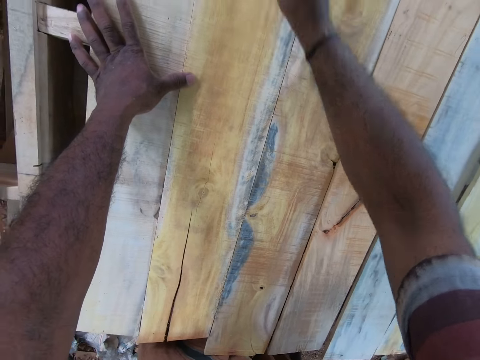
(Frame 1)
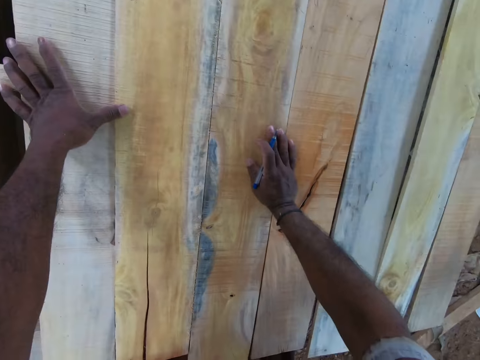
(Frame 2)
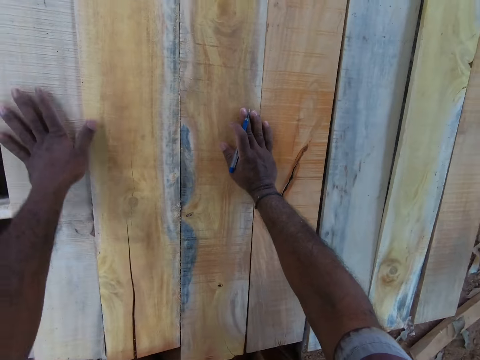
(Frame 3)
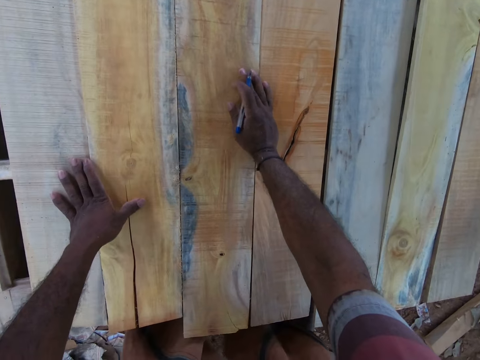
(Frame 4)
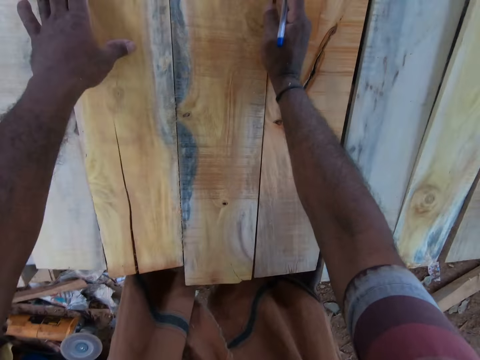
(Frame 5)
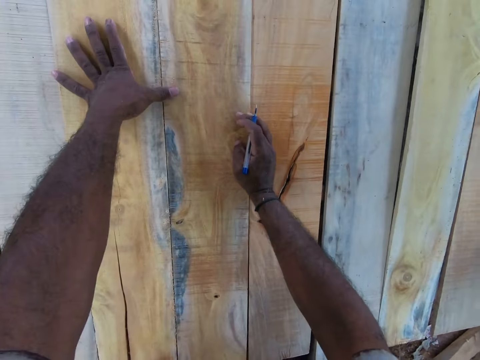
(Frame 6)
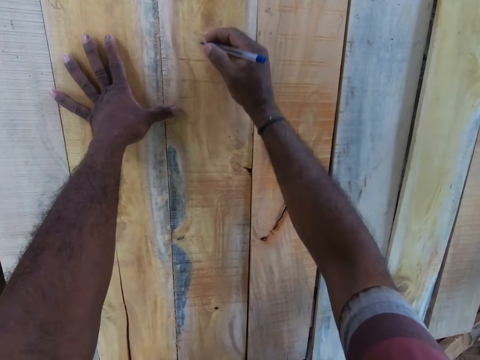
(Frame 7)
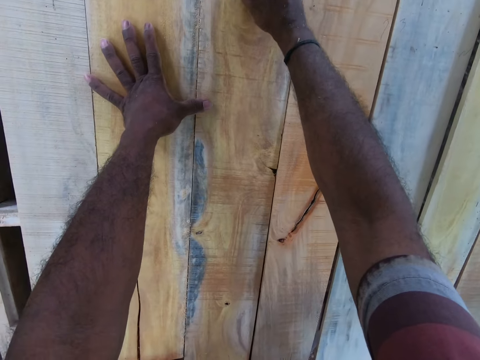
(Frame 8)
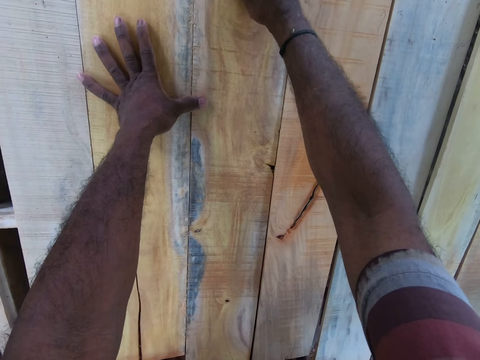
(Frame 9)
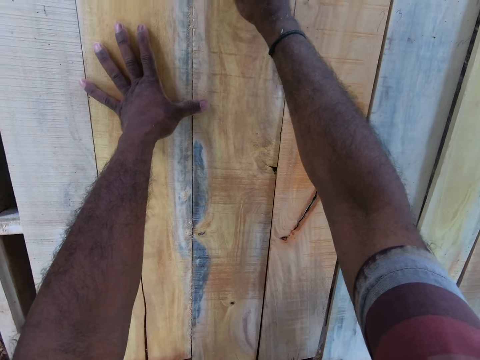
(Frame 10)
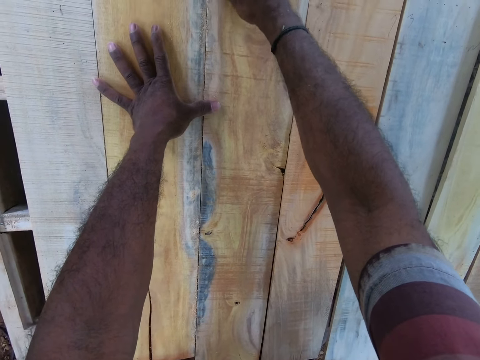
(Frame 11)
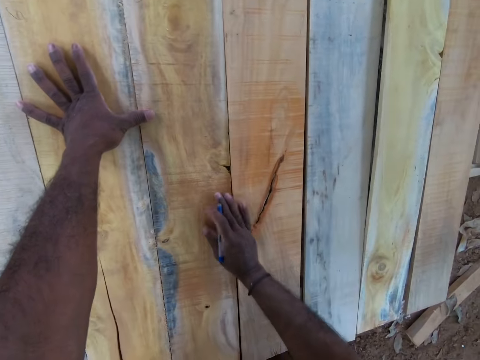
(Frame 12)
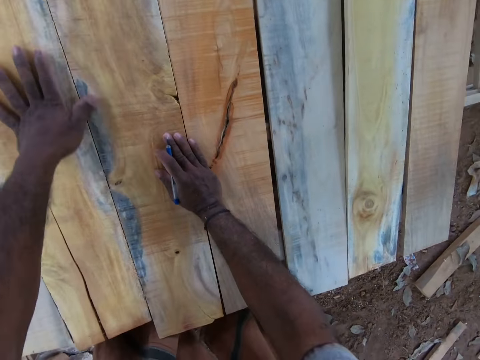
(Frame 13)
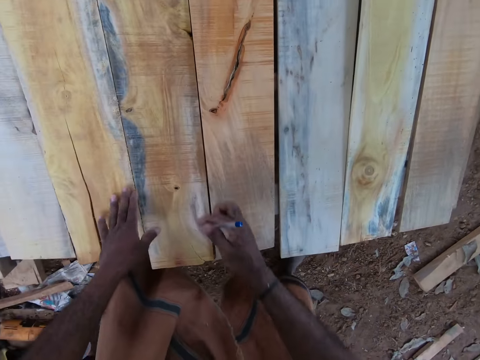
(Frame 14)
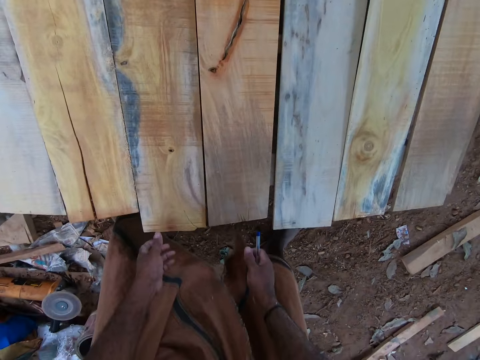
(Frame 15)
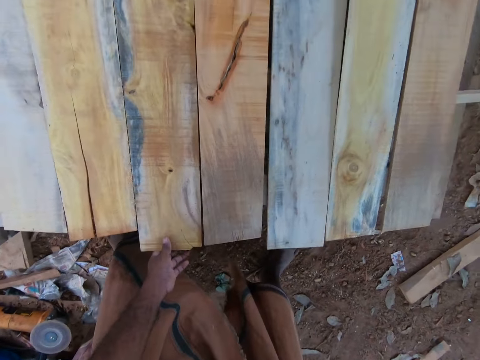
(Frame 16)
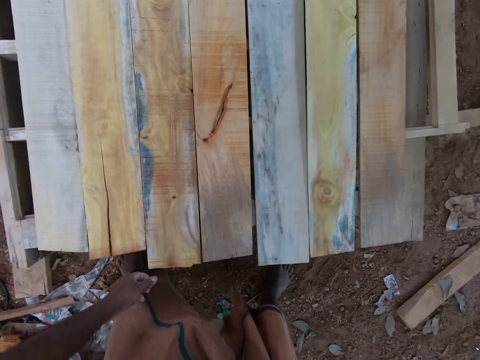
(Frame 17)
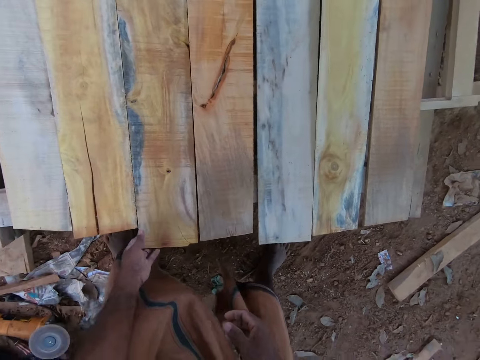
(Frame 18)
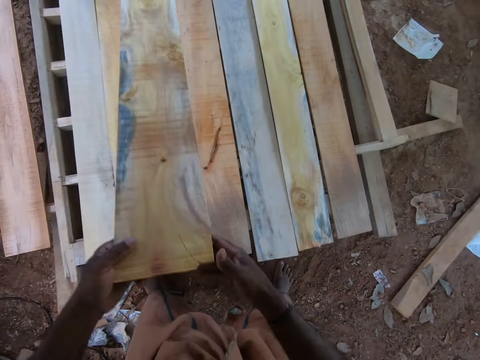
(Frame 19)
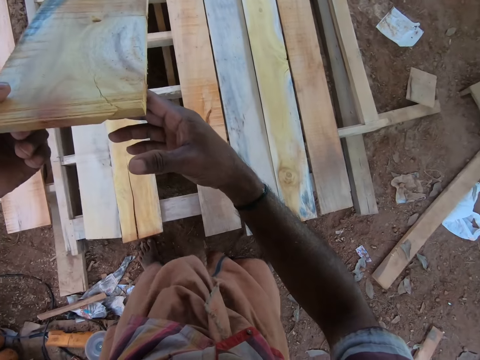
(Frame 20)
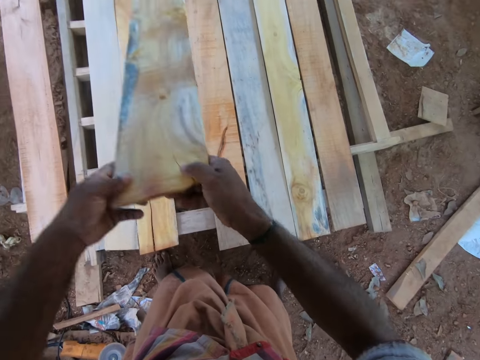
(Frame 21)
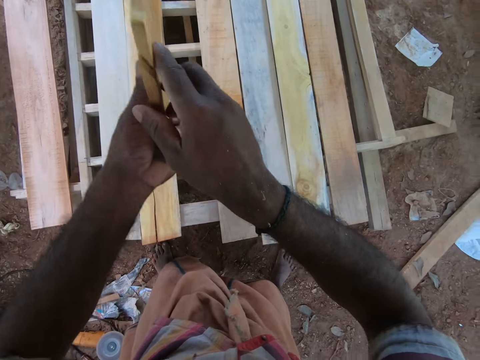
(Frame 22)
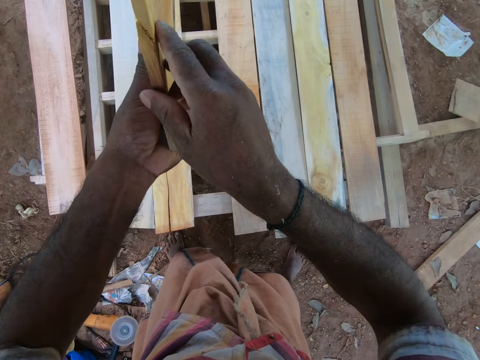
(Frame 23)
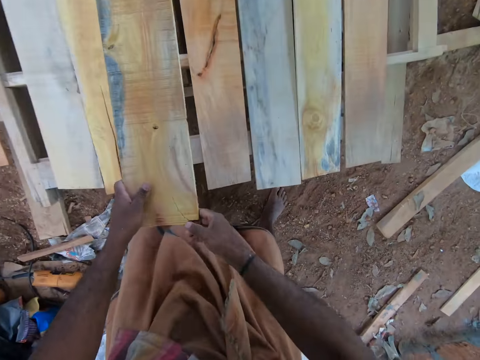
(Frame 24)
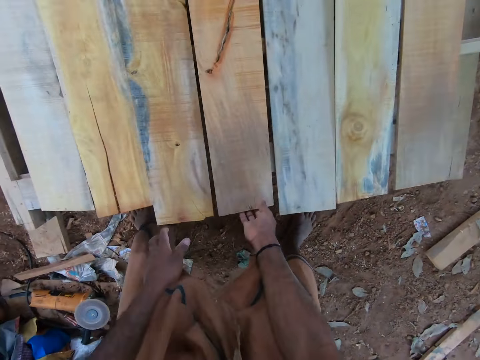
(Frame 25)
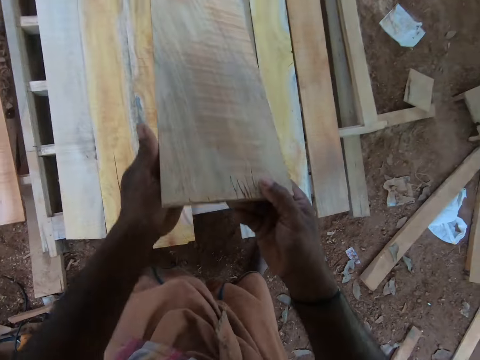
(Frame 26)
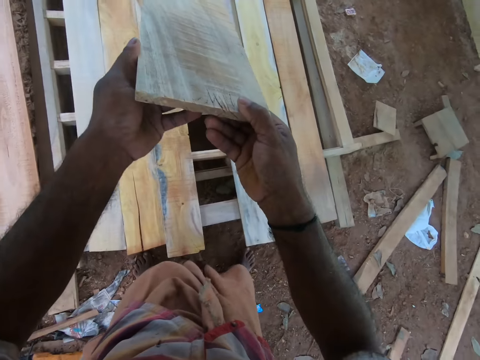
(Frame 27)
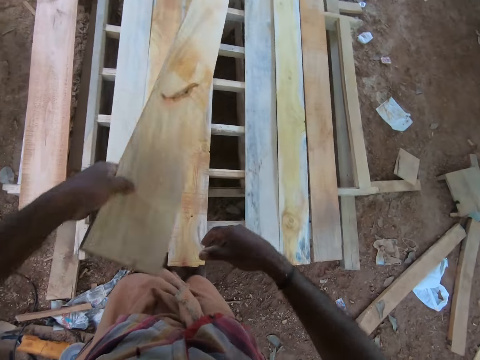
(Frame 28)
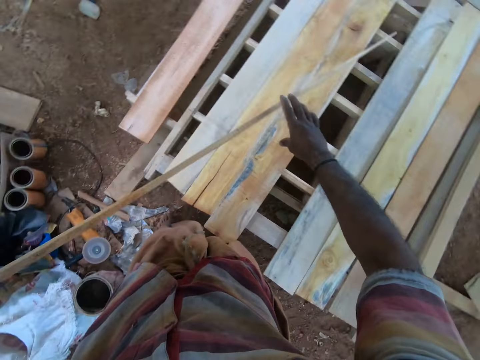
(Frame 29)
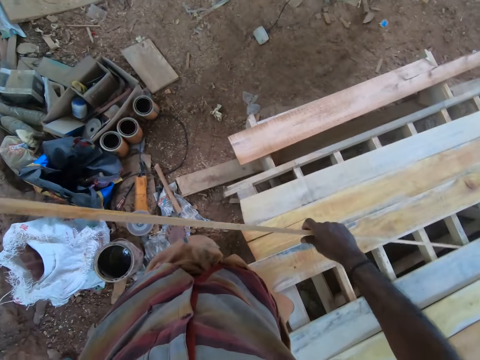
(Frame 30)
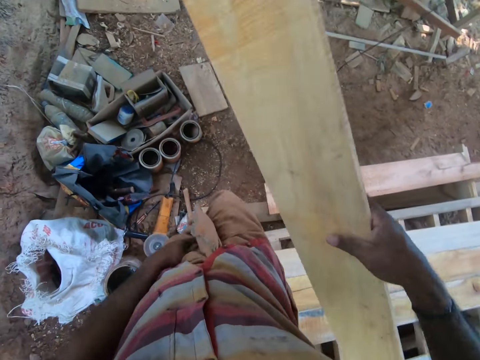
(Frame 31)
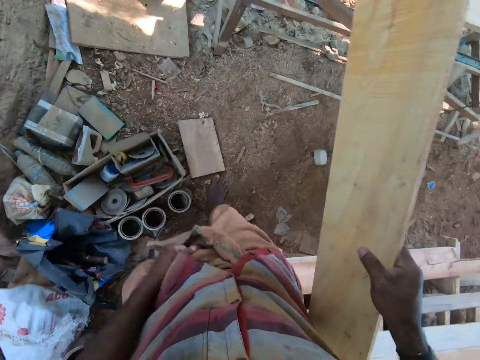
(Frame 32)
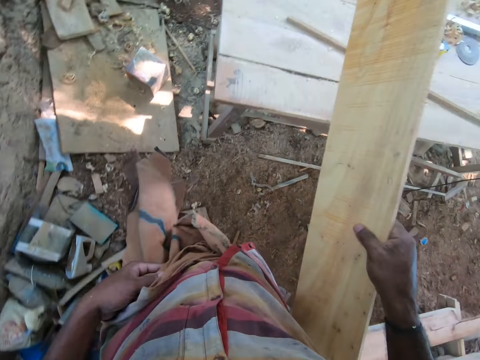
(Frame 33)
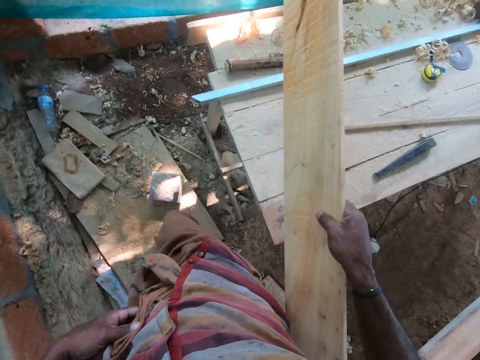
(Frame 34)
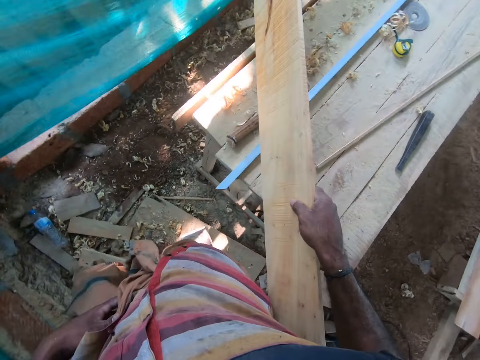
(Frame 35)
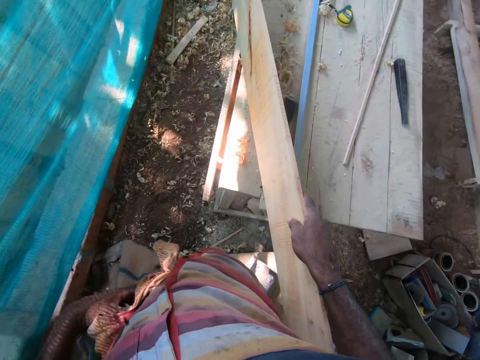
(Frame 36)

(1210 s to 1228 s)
The camera wearer places his right hand on the plywood on the workbench. He moves his left hand on the plywood on the workbench. He marks the plywood on the workbench with the pen in his right hand. He places his right hand on the plywood on the workbench. He lifts an end of the plywood from the workbench with his left hand. He adjusts a wood on the stand. He holds the plywood with his hands. He flips the plywood in his hands. He removes his right hand from the plywood on the workbench. He drops the plywood on the workbench with his left hand. He lifts the plywood from the workbench with his right hand. He holds the plywood with his hands. He adjusts the wood on the stand. He removes his right hand from the plywood on the workbench. He holds the plywood with his hands. He removes the wood from the stand. He removes his left hand from the plywood on the workbench. He walks around with the wood.

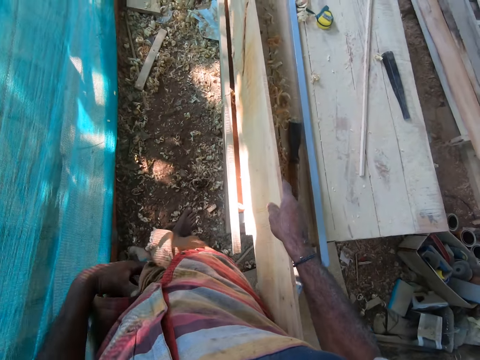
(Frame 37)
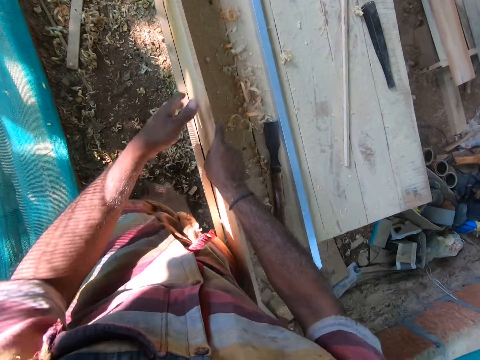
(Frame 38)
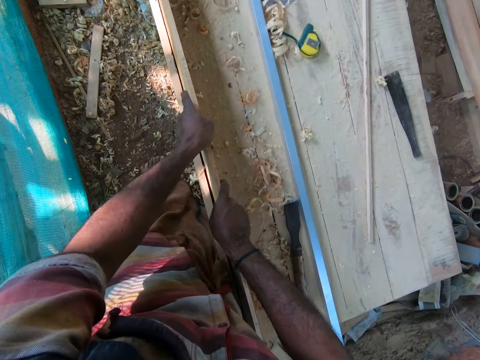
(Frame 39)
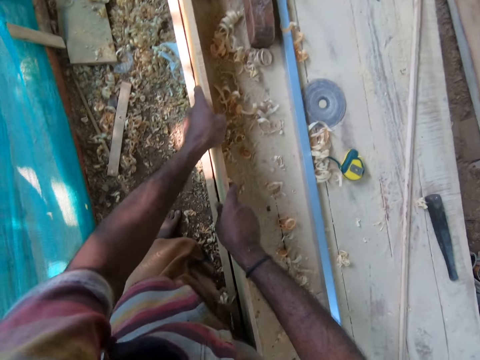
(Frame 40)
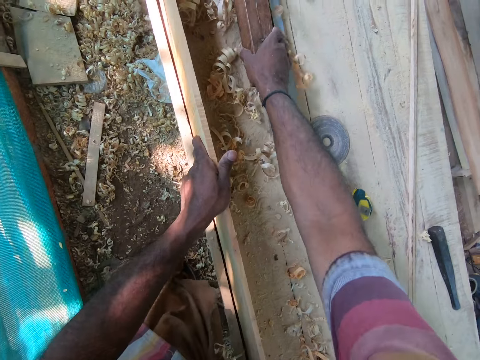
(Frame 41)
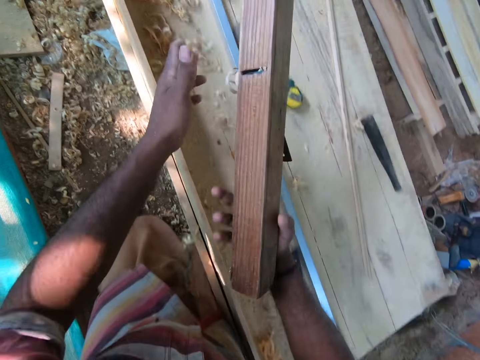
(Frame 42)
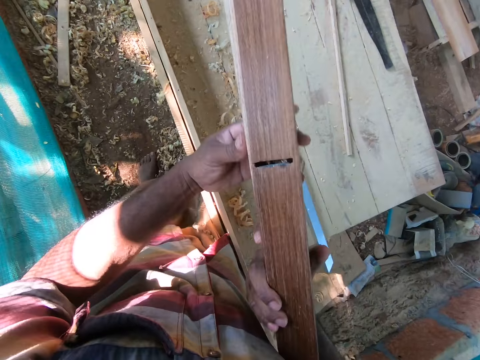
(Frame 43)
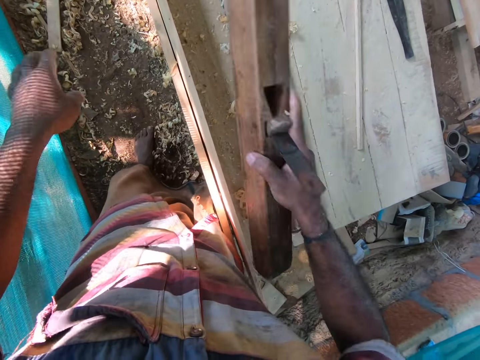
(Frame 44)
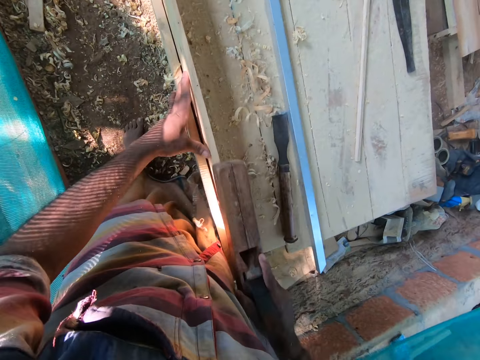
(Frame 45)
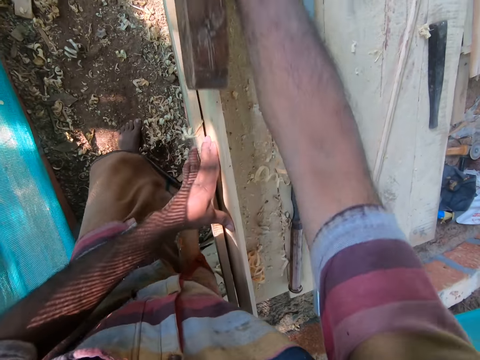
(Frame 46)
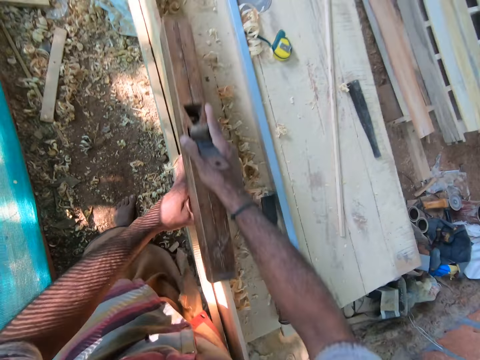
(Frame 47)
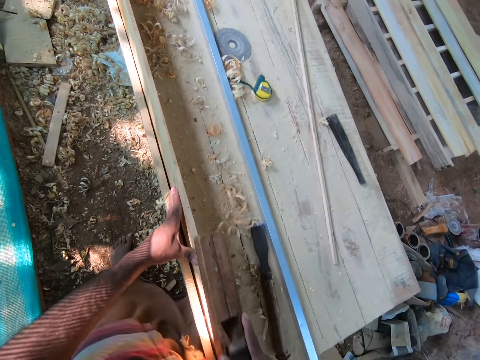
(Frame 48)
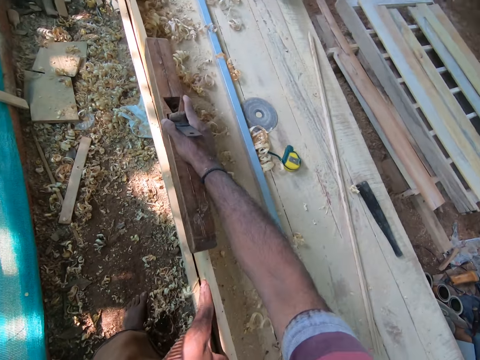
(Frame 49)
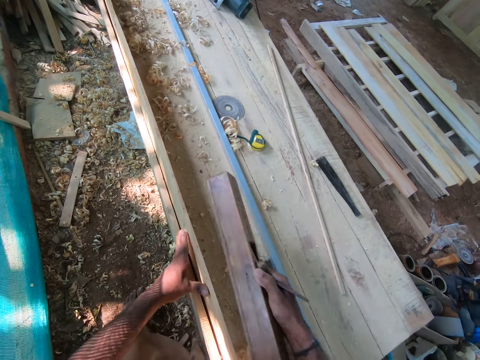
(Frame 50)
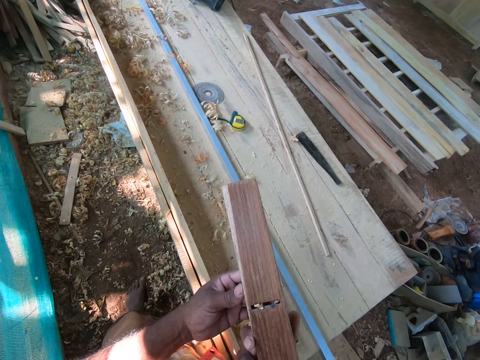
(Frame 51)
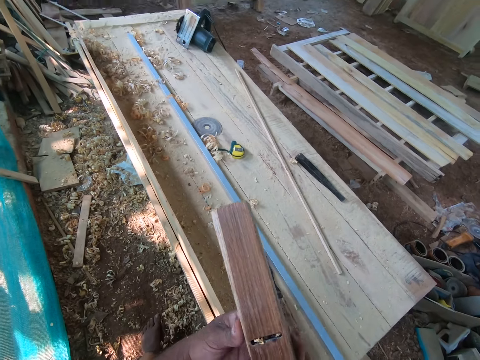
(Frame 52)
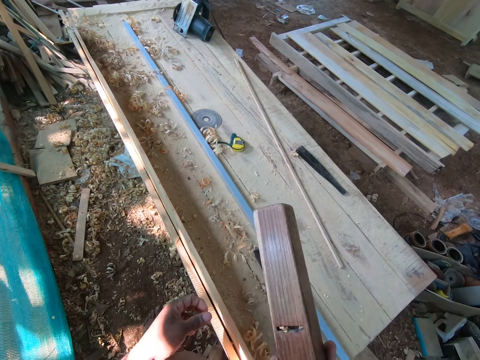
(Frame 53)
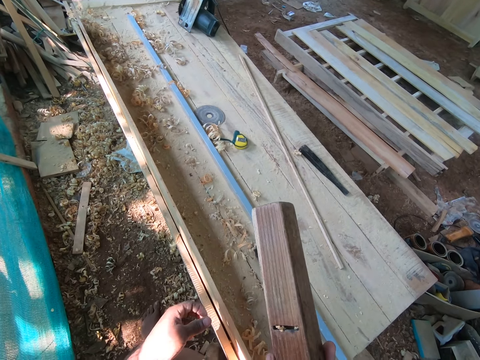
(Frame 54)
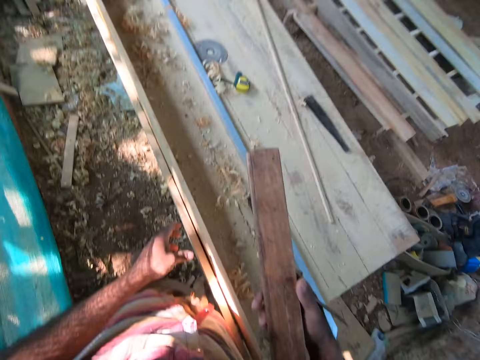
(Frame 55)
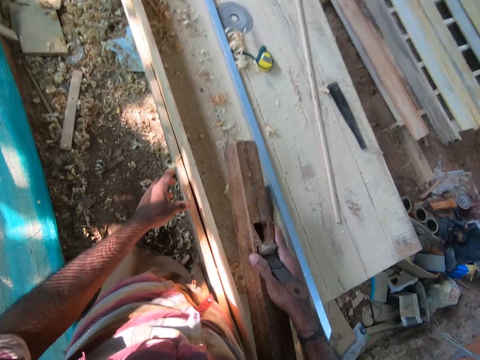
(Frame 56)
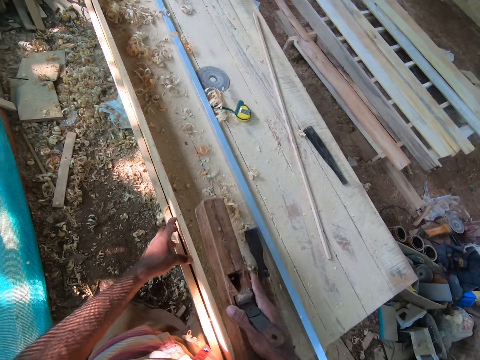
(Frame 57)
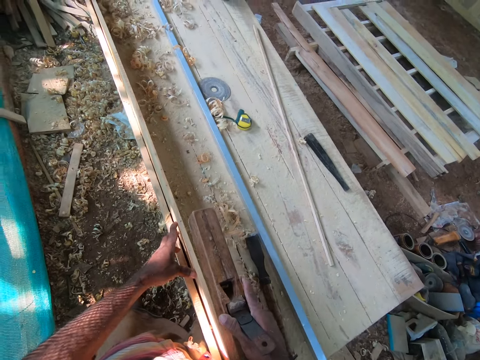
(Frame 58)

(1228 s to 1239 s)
The camera wearer drops the plywood on the workbench with his hands. He slides the plywood on the workbench with his hands. He picks up the wood plane from the workbench with his right hand. He removes debris from the wood plane with his left hand. He holds the plywood on the workbench with his left hand. He shaves the plywood on the workbench with the wood plane in his right hand. He removes his left hand from the plywood on the workbench. He removes debris from the wood plane with his left hand. He looks around the lumber. He places his left hand on the plywood on the workbench.
